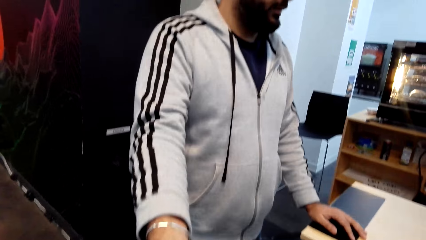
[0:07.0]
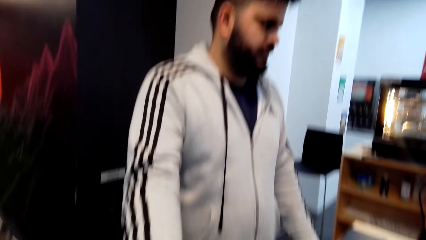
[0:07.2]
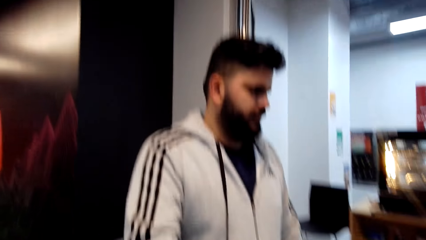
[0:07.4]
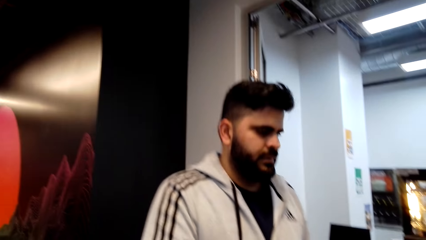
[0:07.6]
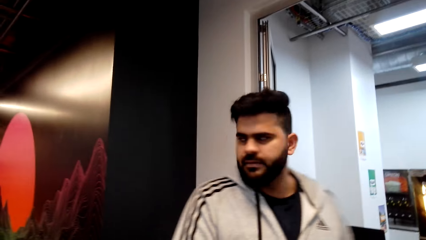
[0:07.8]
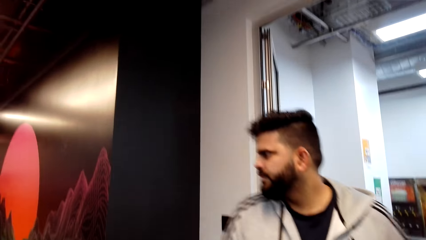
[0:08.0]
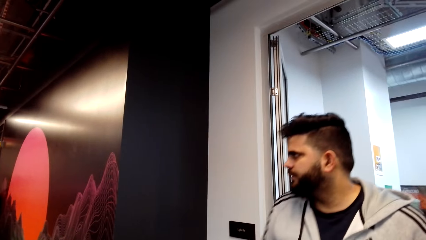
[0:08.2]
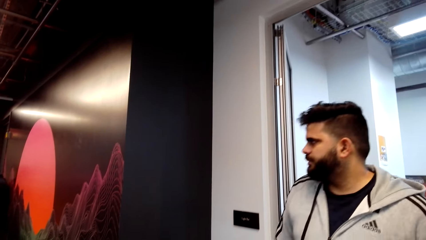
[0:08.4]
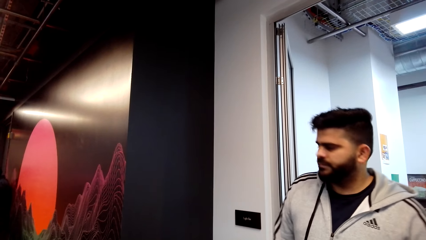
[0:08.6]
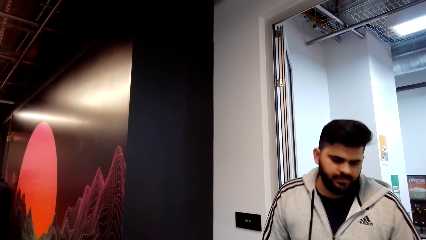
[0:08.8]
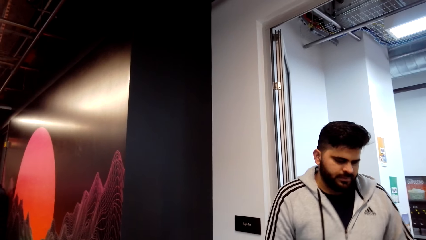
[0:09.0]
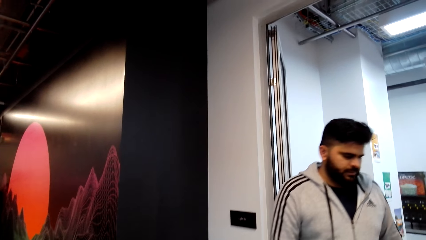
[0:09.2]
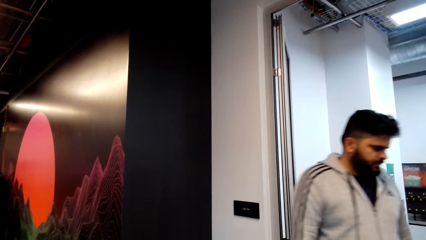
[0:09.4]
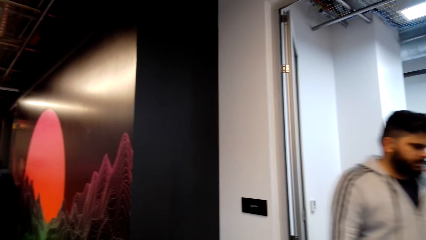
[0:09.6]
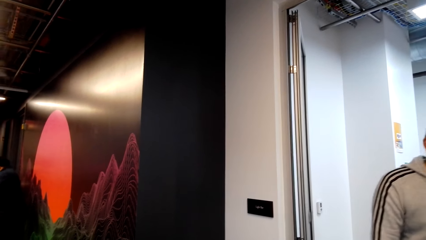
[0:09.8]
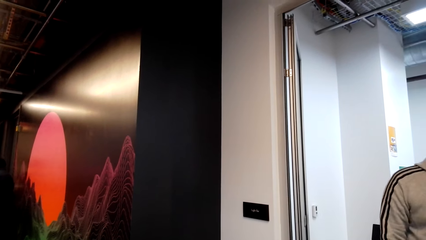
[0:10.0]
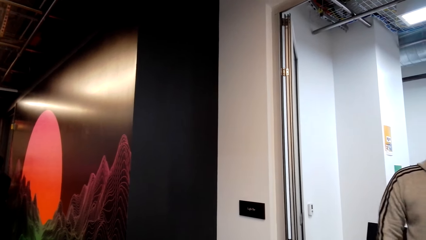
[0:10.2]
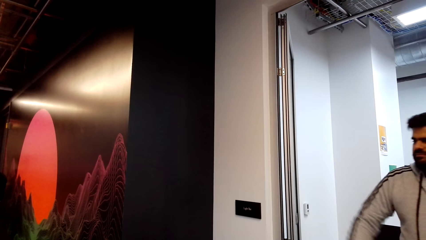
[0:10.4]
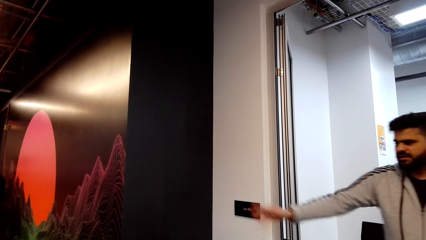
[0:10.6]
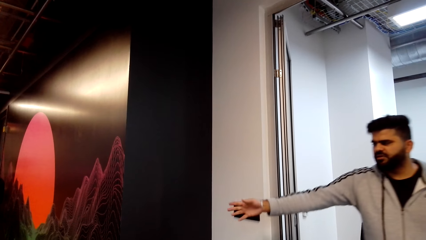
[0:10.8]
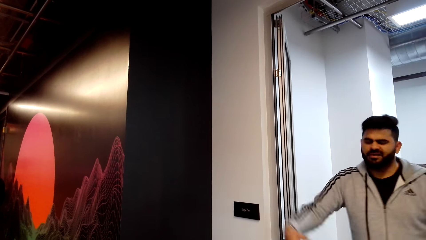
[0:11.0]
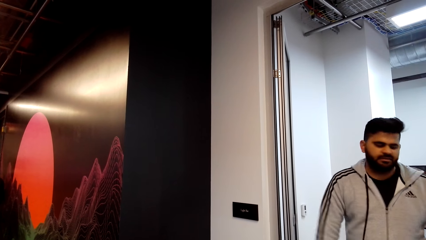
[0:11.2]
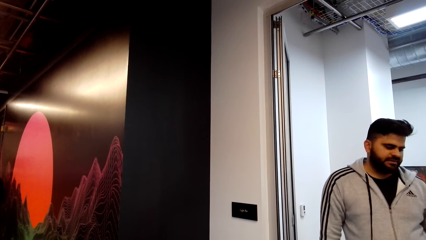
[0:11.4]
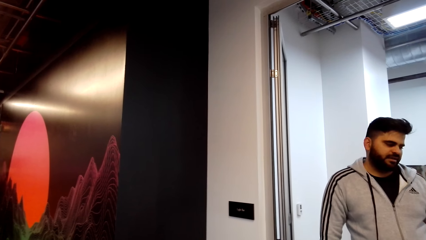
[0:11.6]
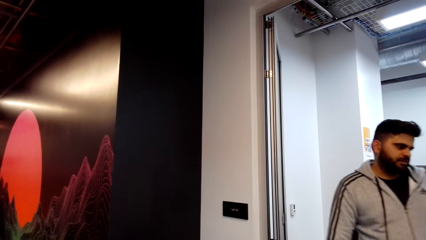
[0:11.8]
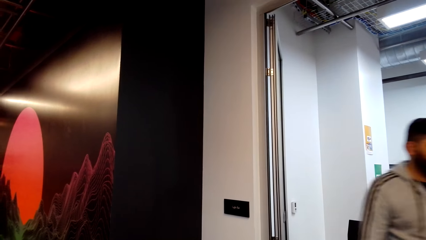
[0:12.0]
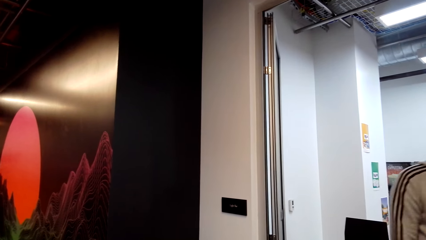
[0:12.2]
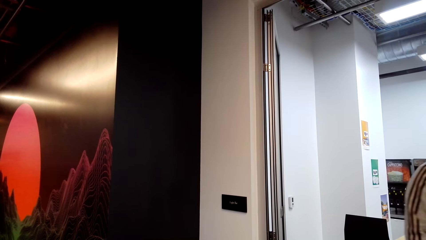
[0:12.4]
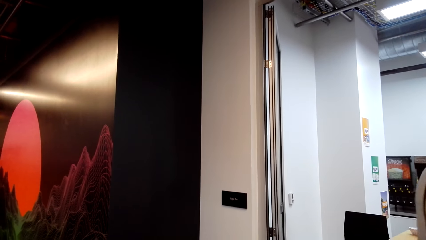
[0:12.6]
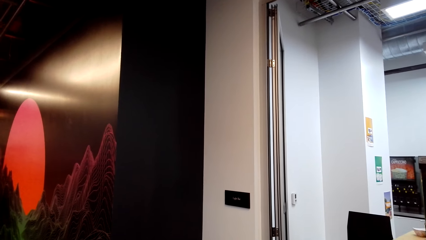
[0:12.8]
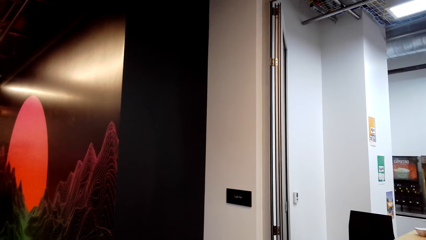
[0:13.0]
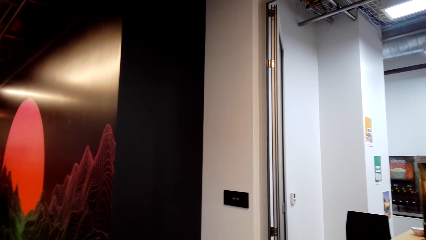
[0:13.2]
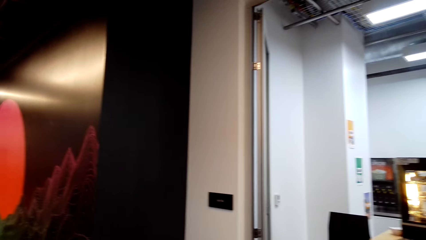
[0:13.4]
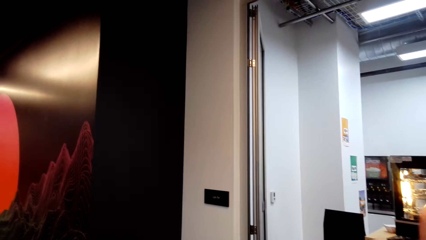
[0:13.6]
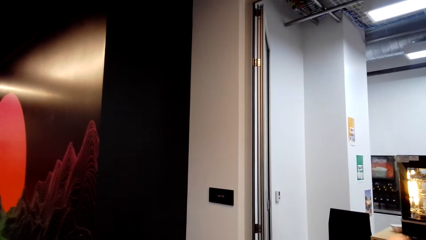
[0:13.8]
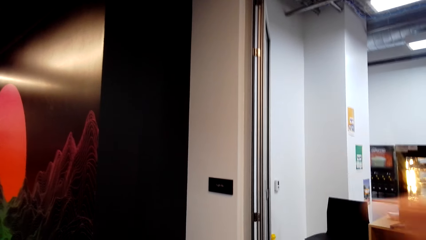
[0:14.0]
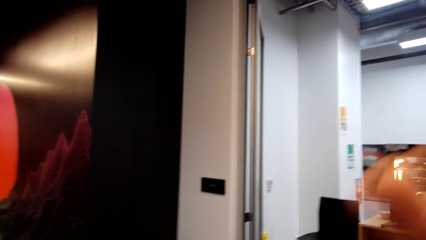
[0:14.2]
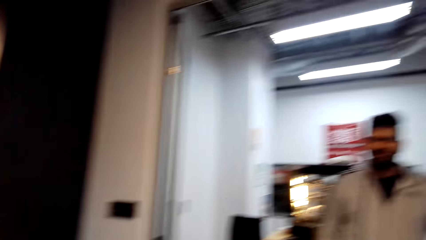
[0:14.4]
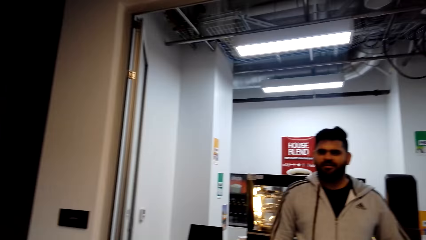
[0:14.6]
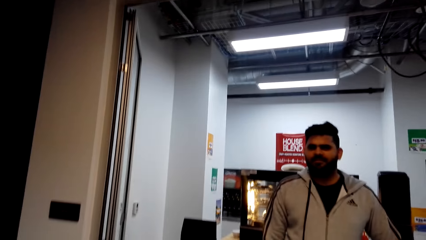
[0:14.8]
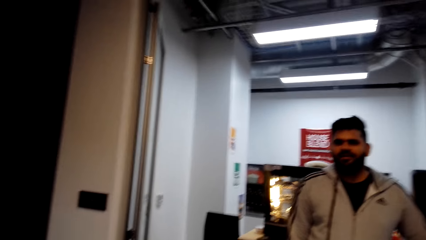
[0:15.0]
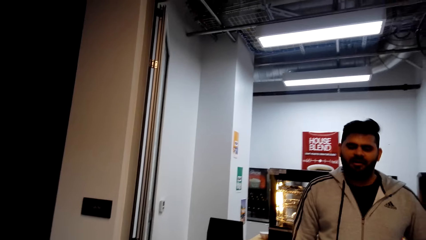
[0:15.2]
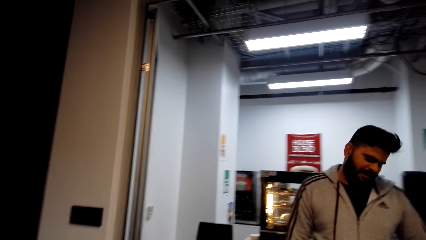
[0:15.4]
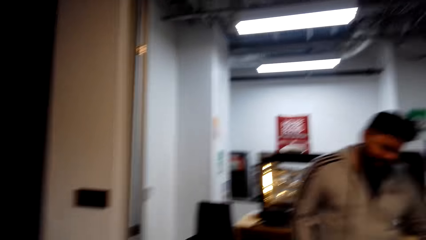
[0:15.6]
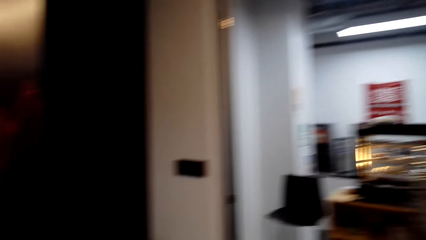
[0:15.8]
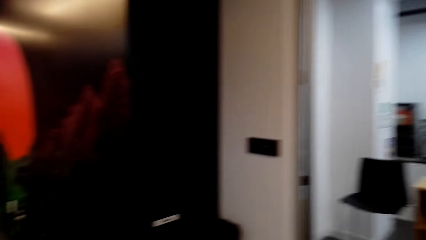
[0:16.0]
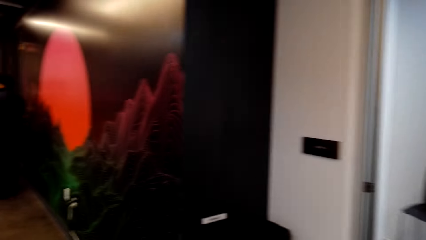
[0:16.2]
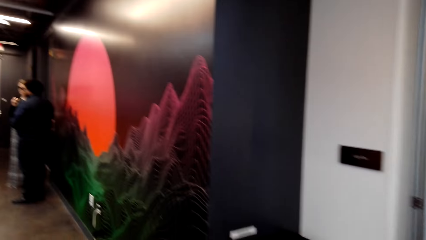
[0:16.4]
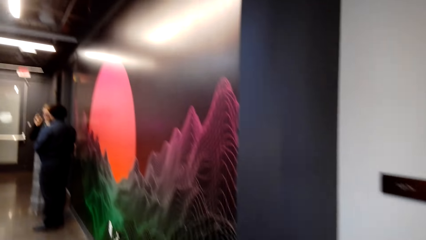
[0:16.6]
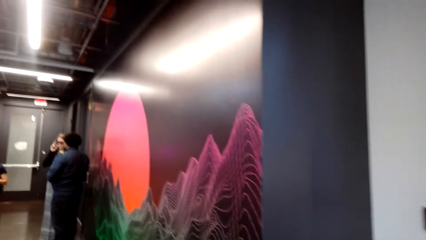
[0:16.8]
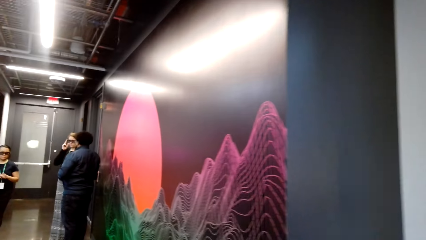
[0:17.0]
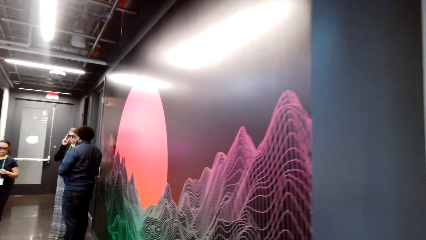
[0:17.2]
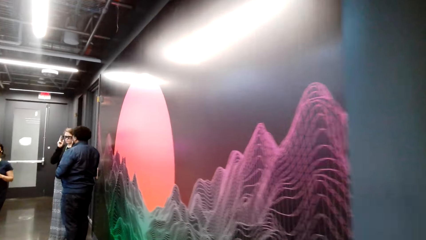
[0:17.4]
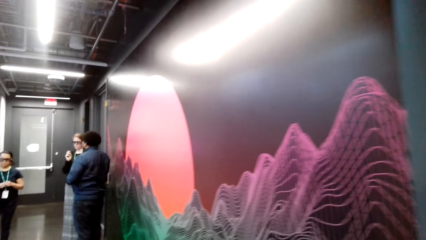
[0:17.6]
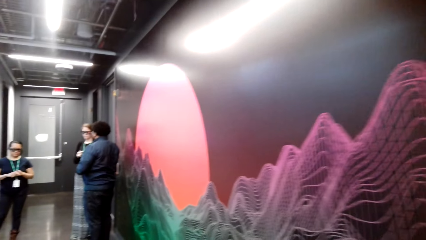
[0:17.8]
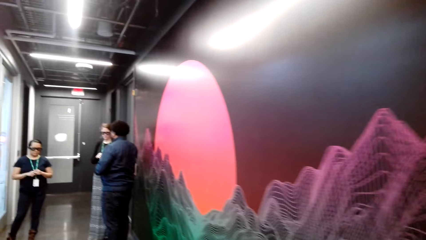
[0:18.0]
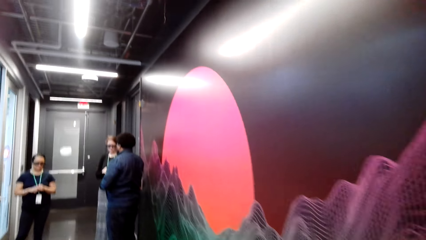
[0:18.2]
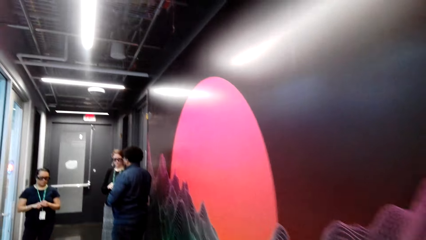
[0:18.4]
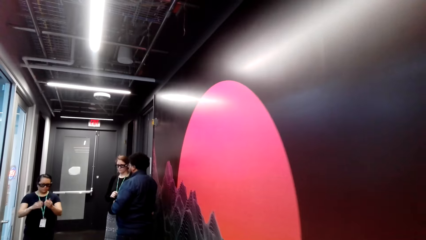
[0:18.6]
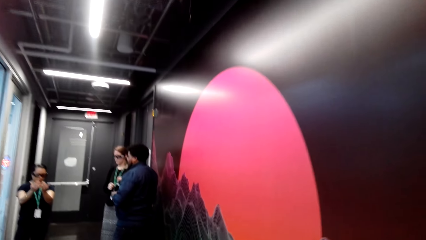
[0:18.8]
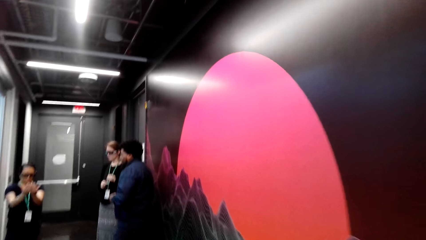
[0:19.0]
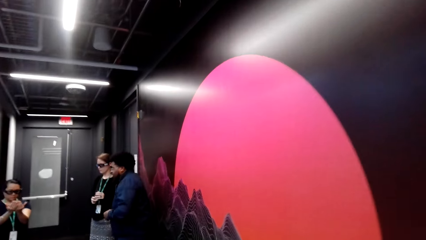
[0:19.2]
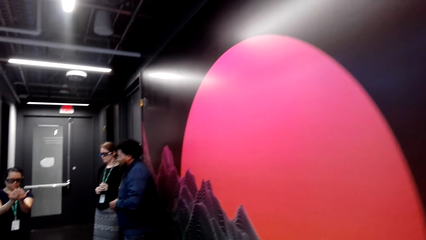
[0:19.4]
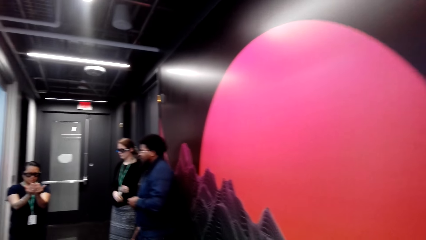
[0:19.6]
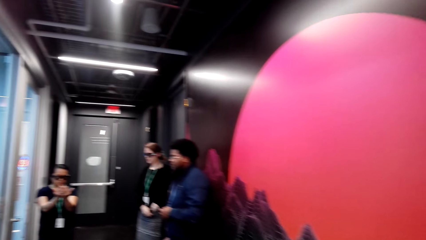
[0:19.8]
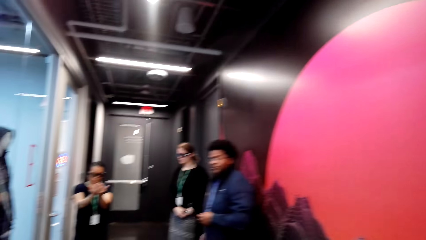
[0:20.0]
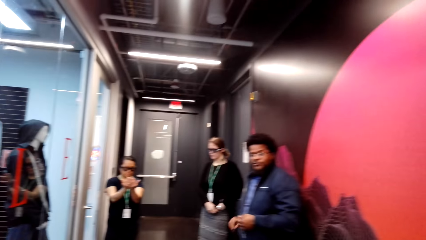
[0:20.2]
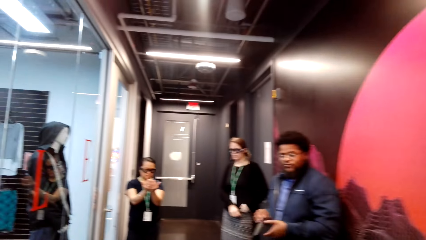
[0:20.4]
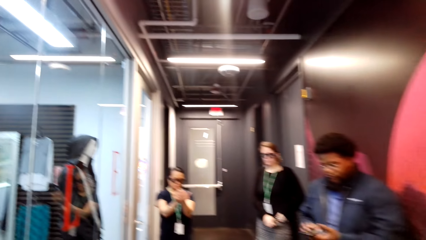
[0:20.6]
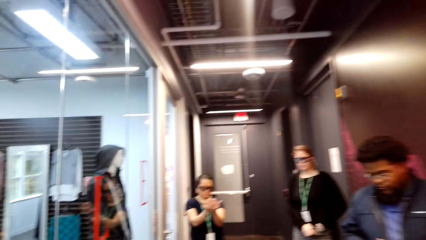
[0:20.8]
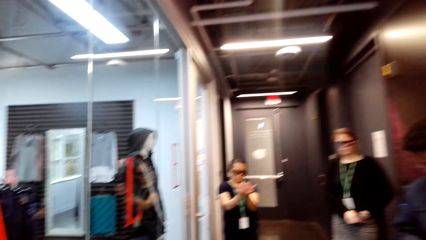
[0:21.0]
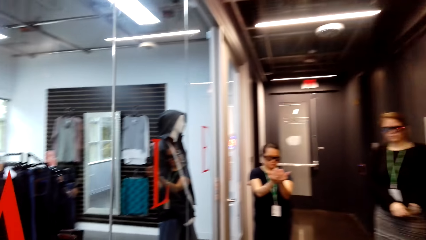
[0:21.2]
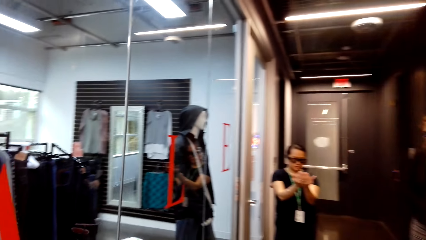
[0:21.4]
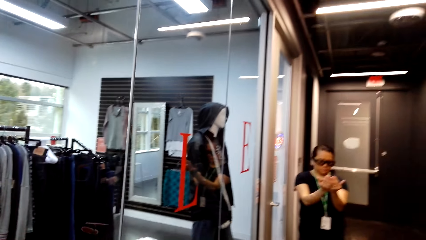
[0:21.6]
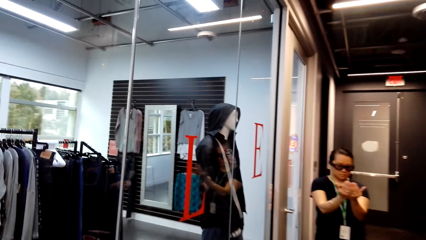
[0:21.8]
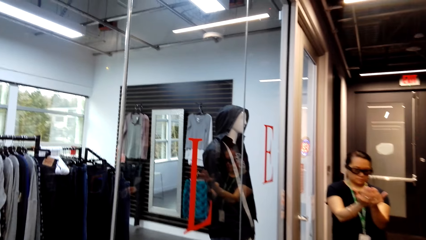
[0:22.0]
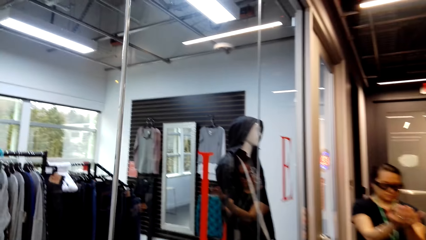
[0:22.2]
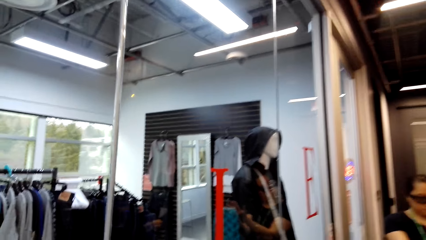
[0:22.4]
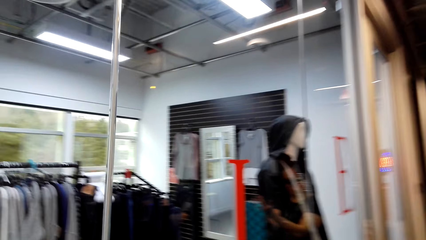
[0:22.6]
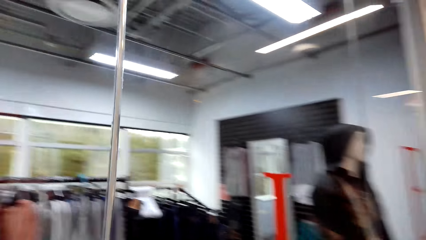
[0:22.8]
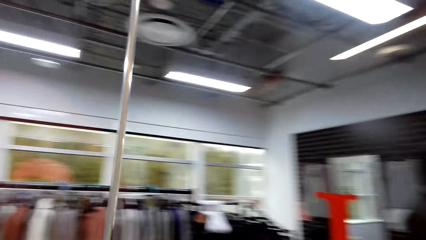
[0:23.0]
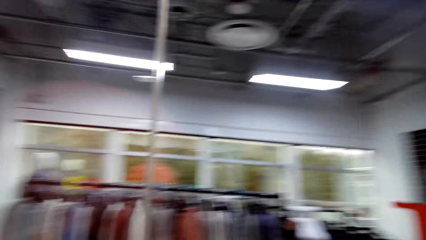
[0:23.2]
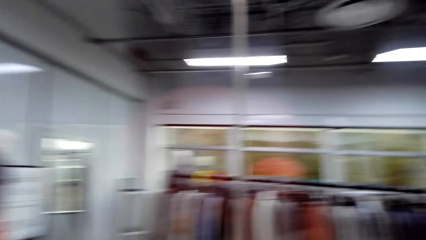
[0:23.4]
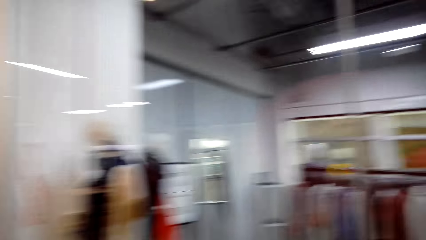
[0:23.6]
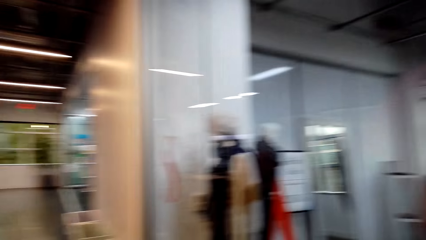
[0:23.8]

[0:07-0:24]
The camera wearer dialogues with a person. The person walks on the floor. The camera wearer walks around the supermarket. Another person dialogues with a third person and a fourth person.
